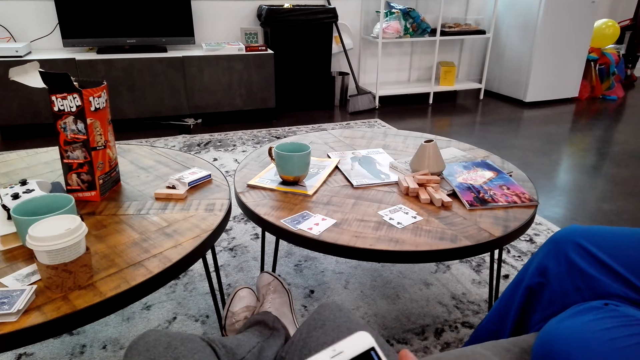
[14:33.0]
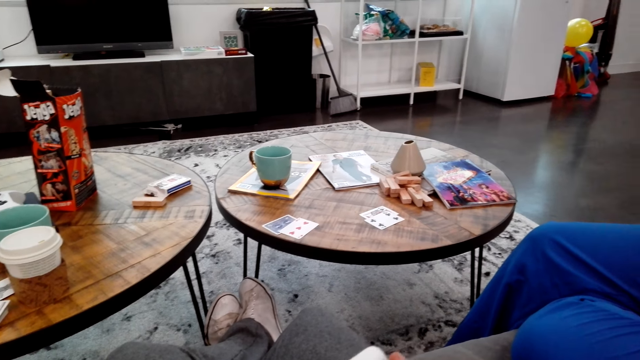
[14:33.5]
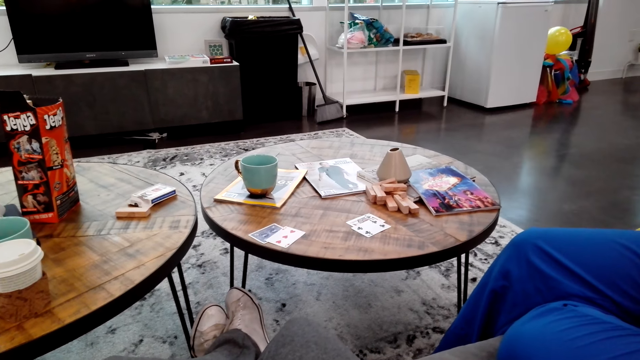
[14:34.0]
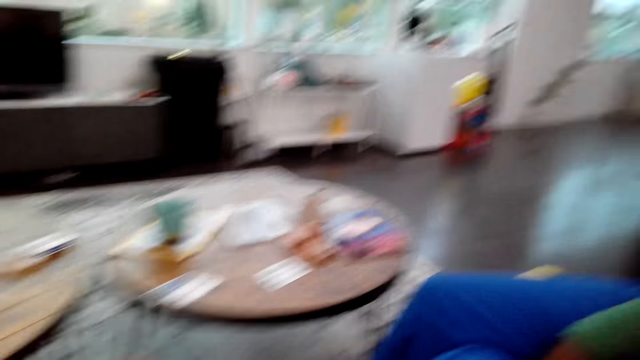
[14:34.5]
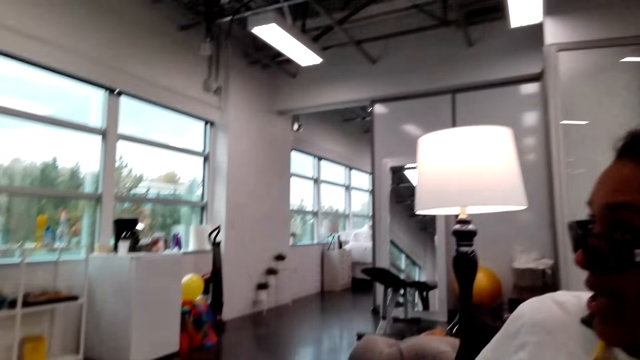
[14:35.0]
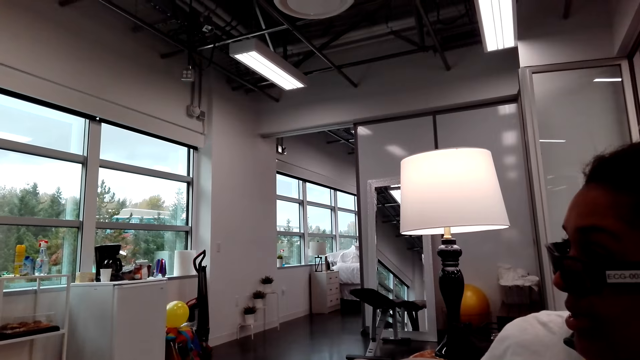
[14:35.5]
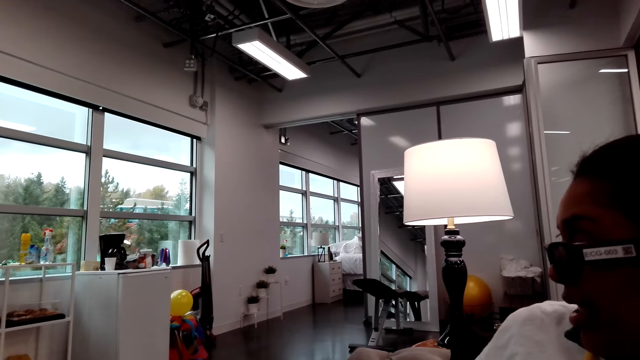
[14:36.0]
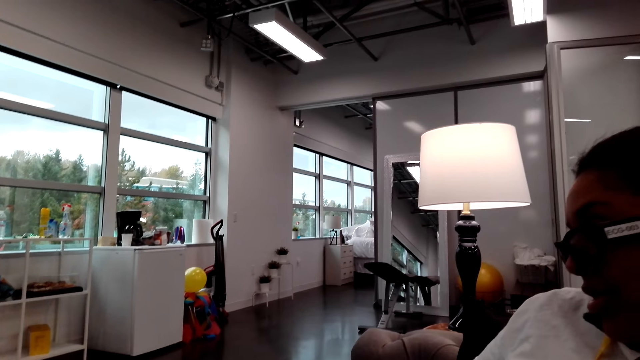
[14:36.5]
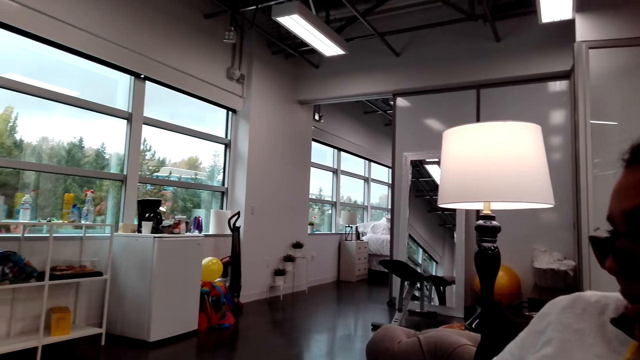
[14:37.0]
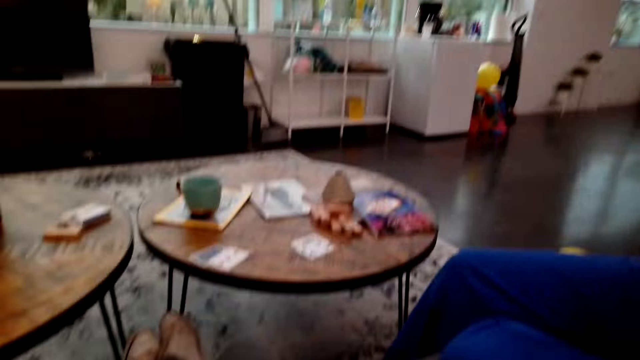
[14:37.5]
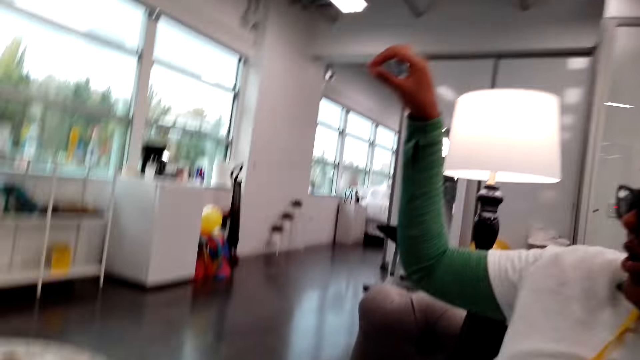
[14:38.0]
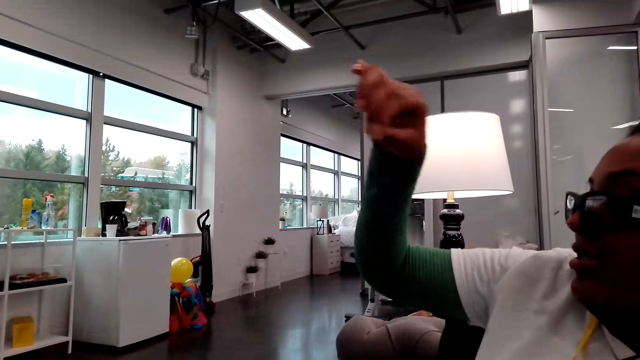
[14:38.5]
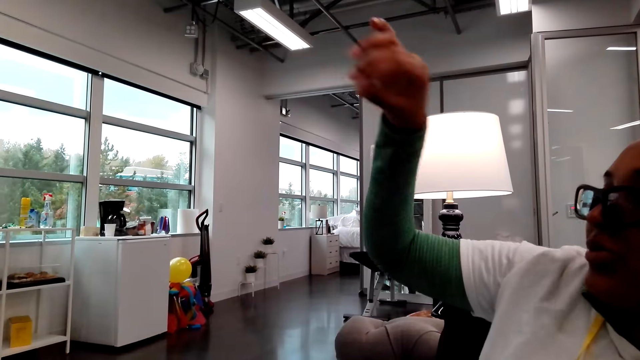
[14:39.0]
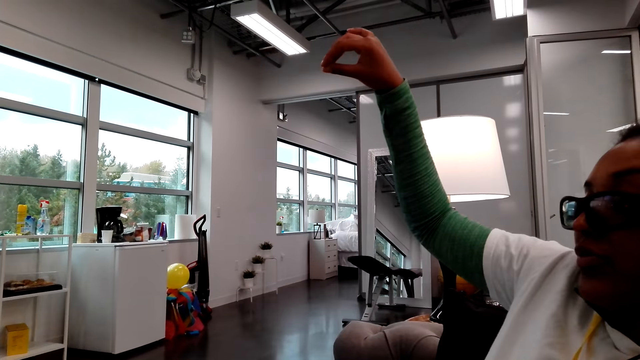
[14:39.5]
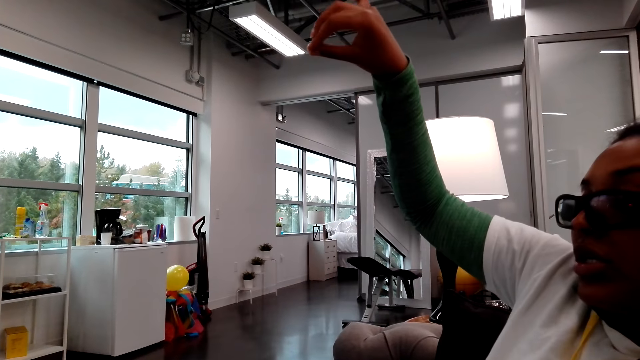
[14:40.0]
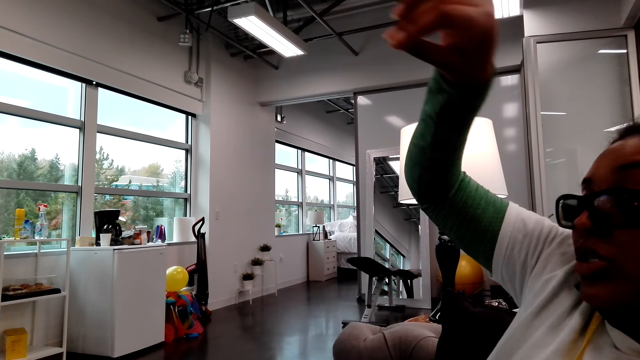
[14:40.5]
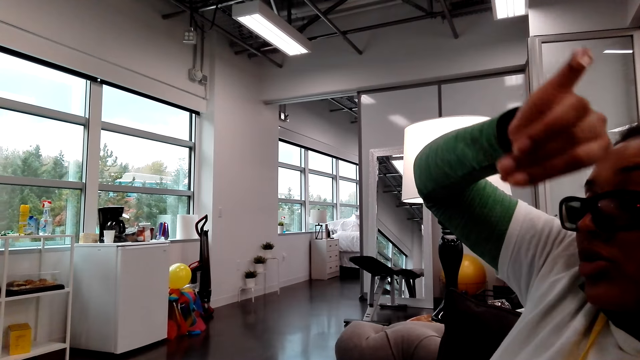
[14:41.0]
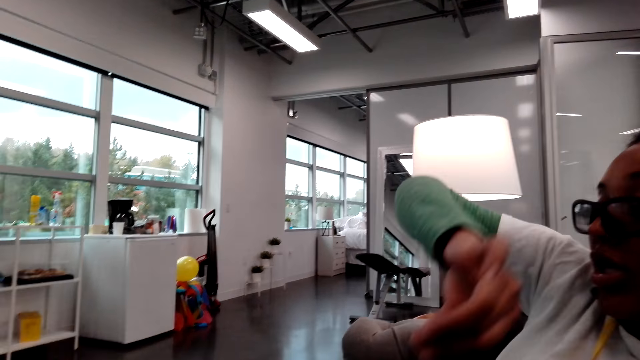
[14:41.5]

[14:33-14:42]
The camera wearer looks around. They look at a woman. The woman speaks to the camera wearer and lifts the hand up.

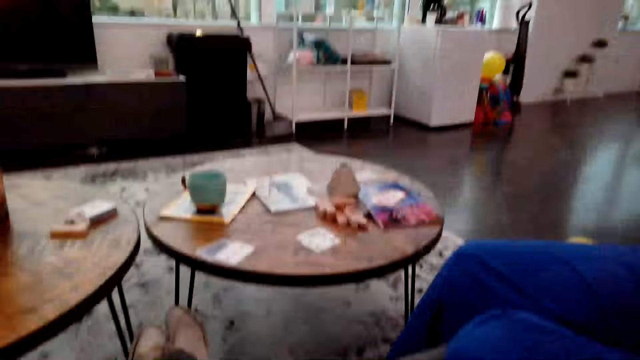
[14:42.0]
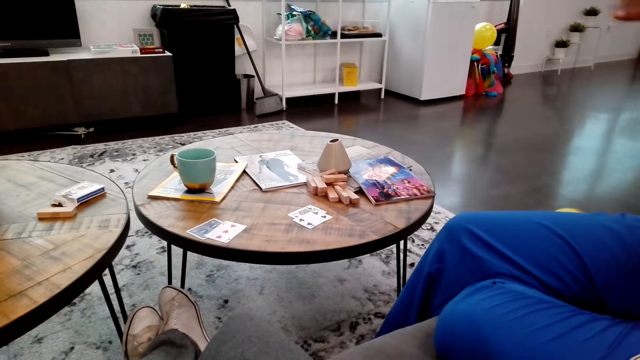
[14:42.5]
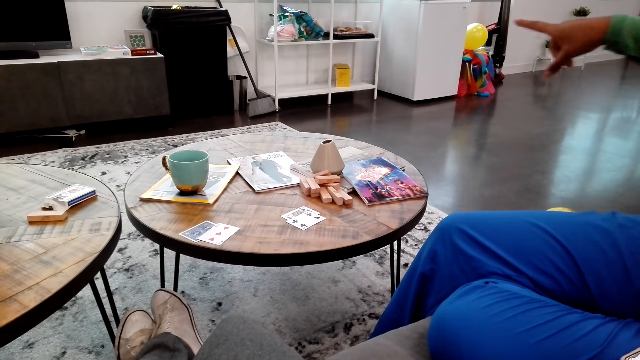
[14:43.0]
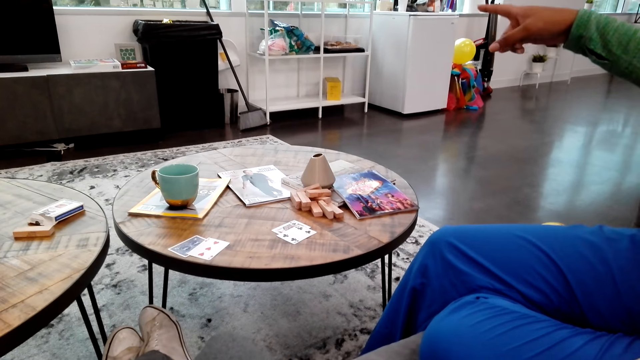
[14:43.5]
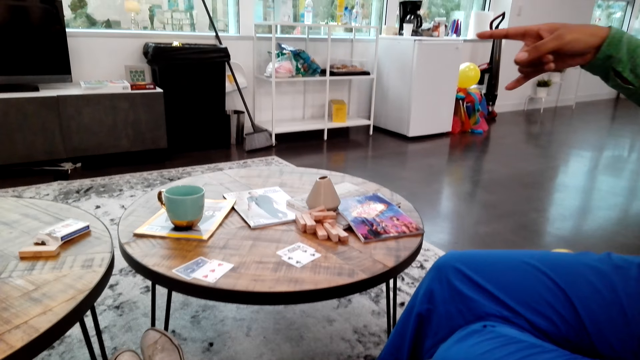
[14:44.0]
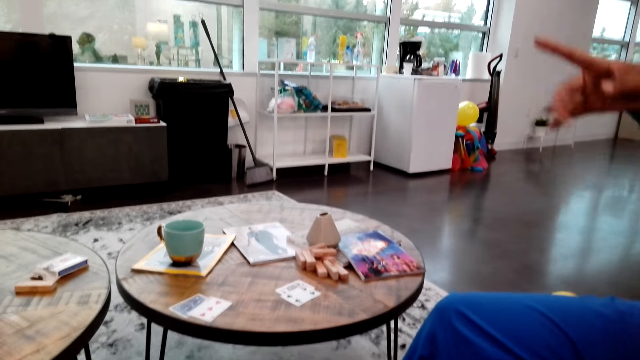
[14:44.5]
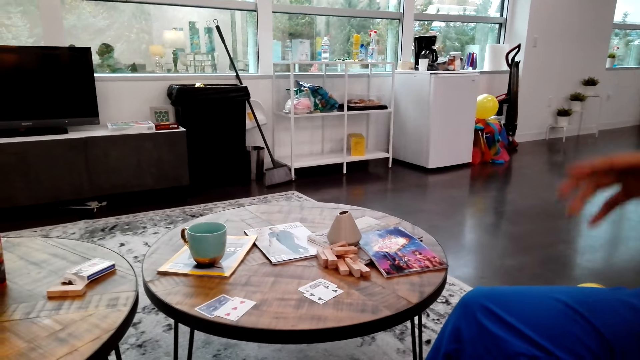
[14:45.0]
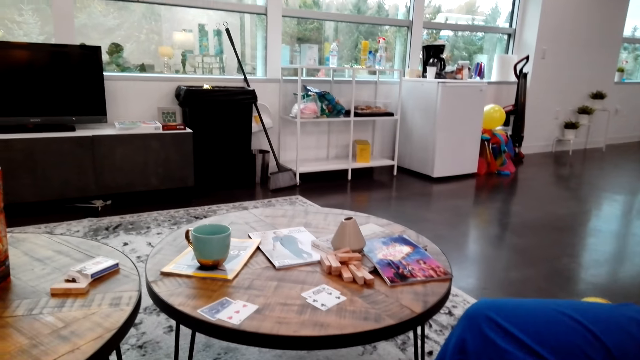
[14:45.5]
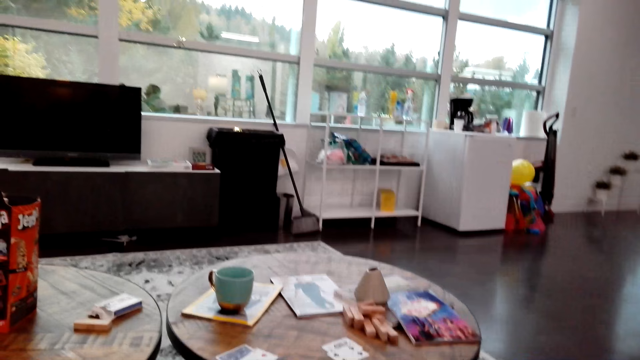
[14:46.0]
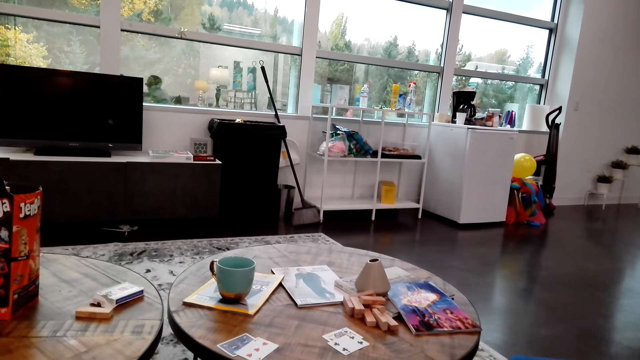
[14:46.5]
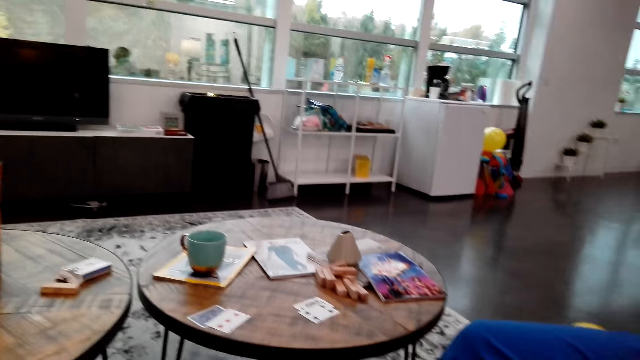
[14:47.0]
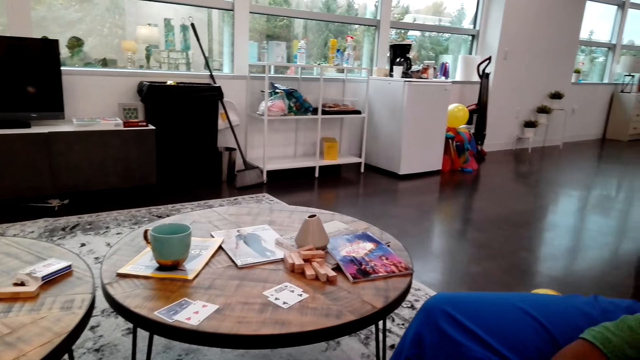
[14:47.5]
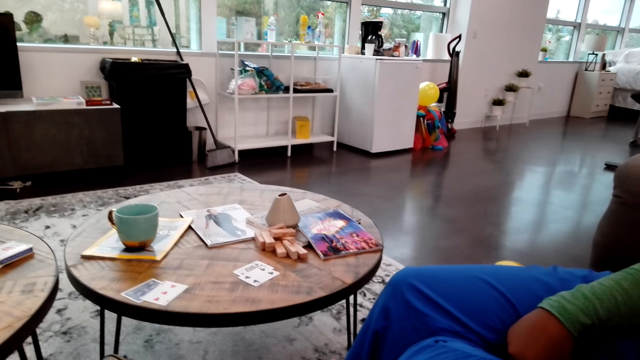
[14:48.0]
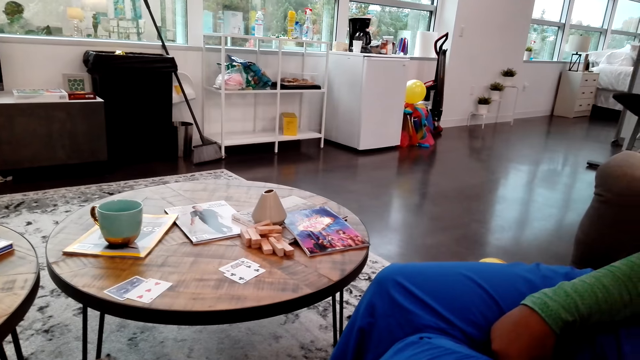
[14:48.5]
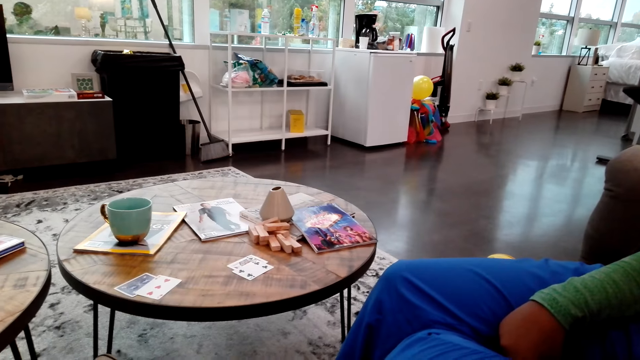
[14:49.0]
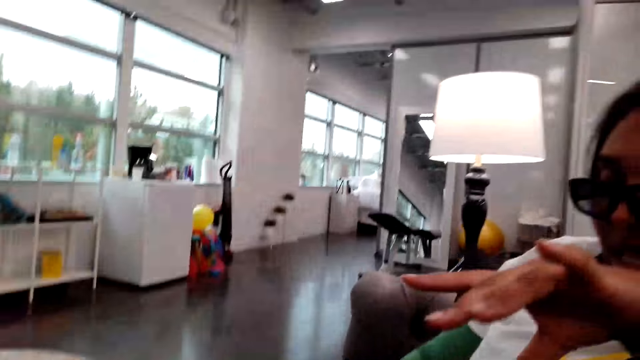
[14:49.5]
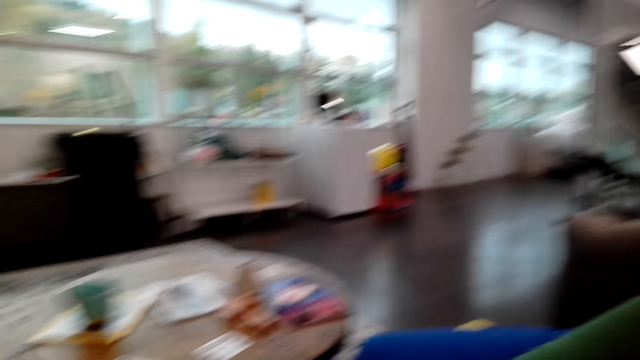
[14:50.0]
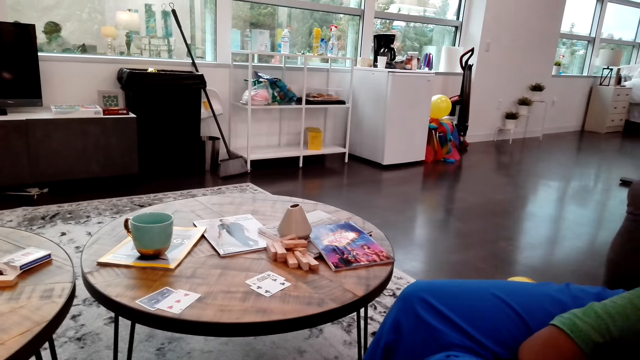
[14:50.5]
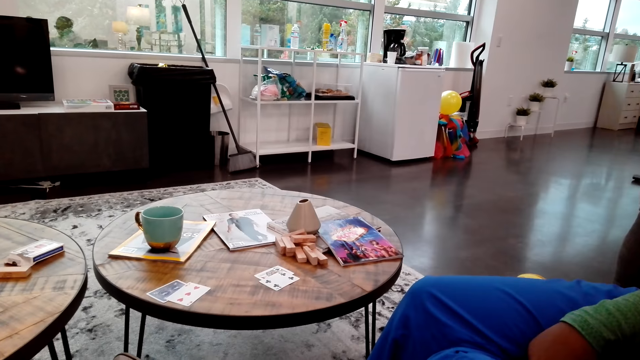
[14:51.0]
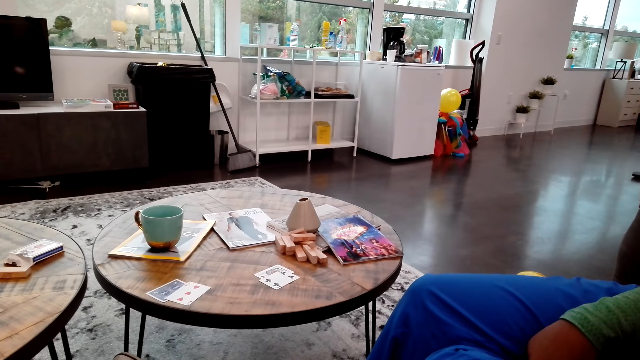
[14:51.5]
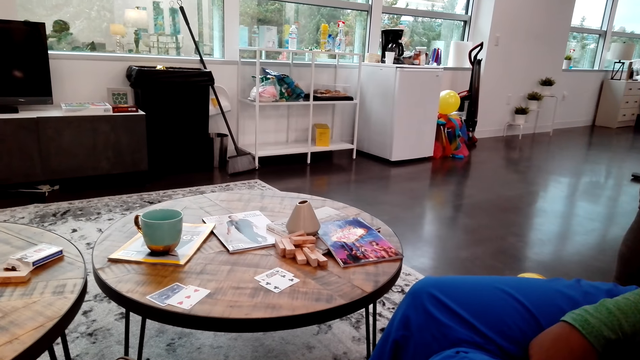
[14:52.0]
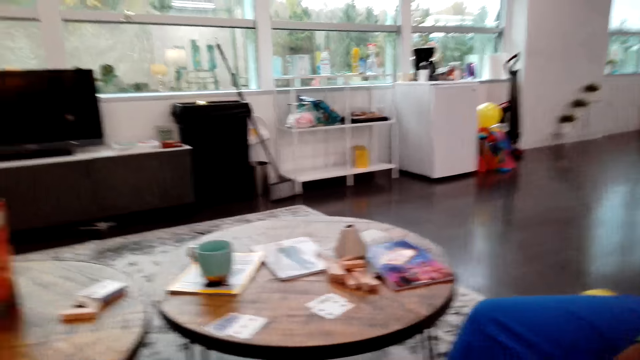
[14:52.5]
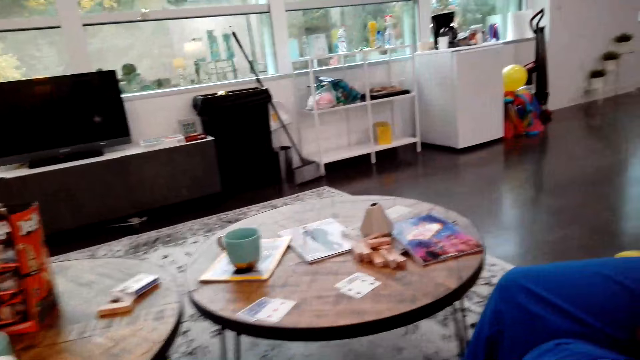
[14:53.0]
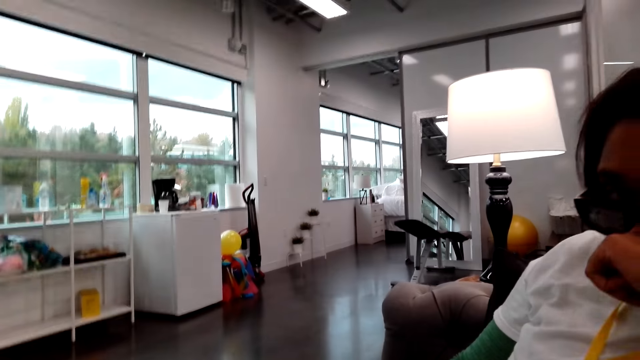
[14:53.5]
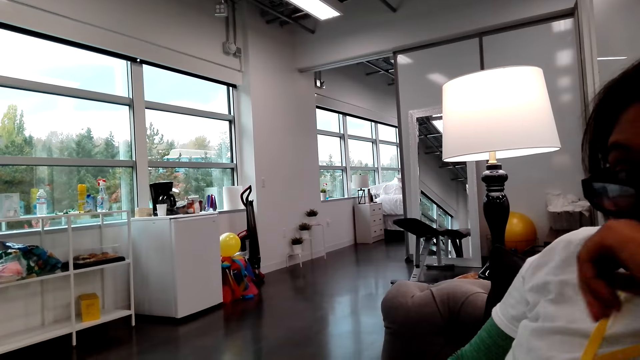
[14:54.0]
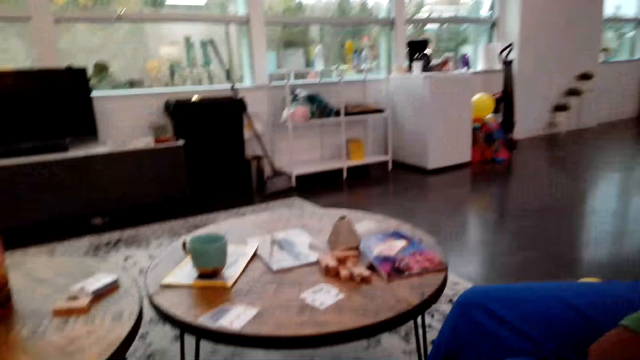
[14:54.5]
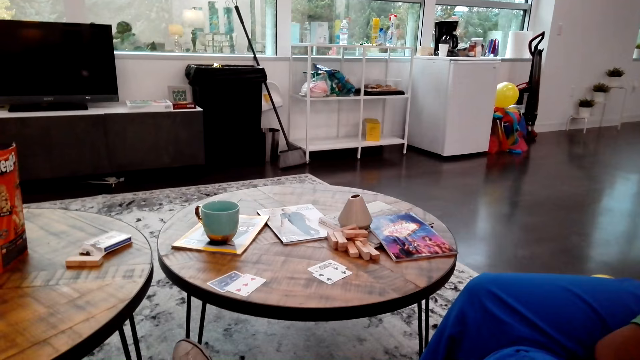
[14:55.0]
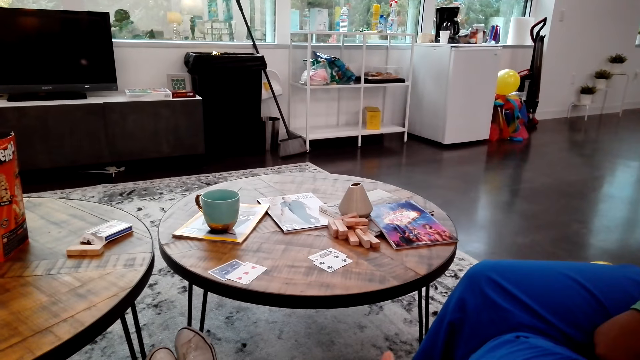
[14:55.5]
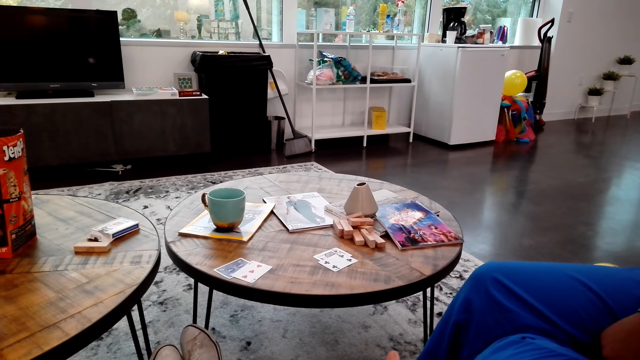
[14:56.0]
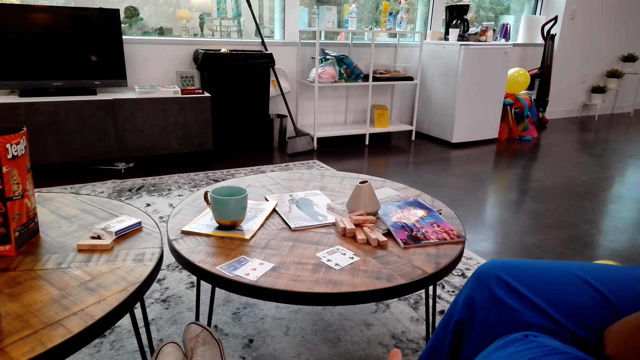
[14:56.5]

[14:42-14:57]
A woman points at the wall. The camera wearer yawns. The woman speaks to the camera wearer. The camera wearer looks around. They speak to the woman. They look at the woman.
